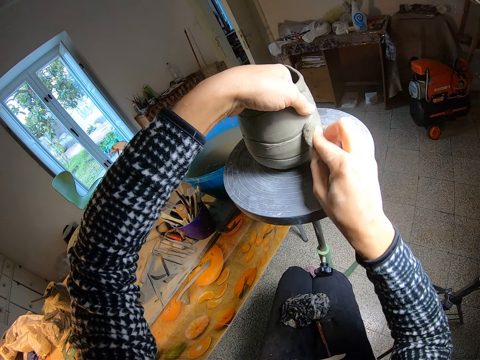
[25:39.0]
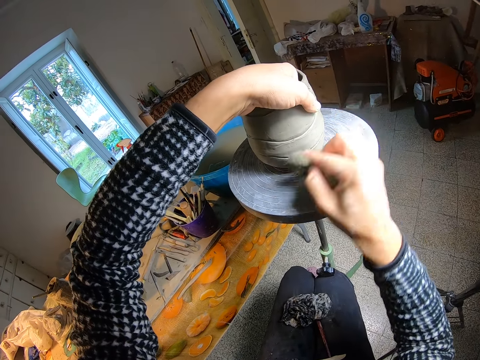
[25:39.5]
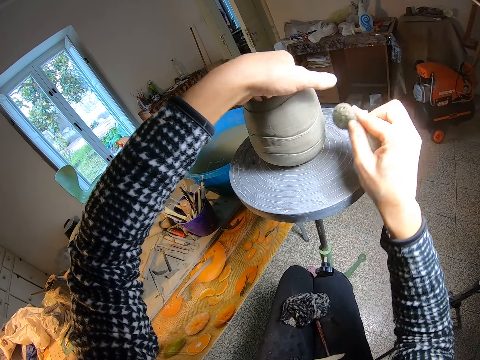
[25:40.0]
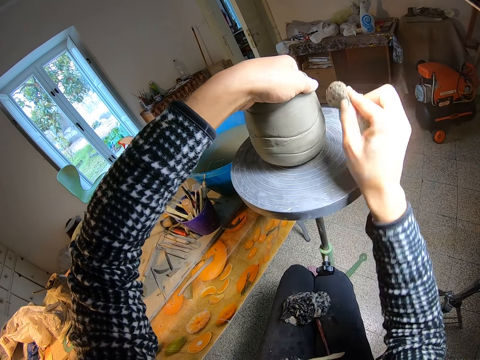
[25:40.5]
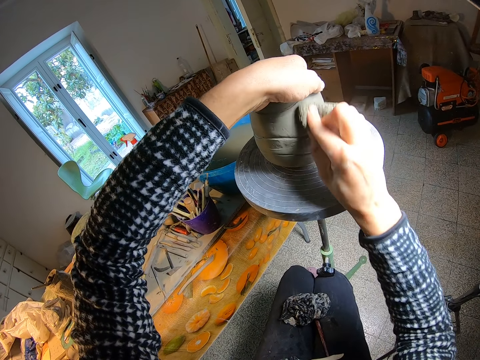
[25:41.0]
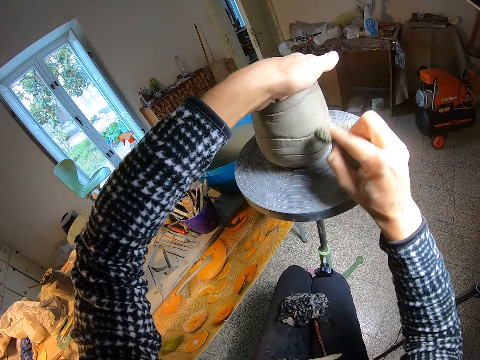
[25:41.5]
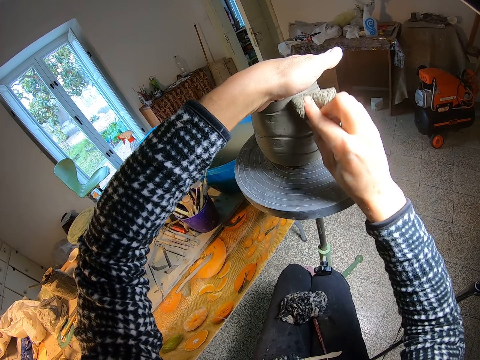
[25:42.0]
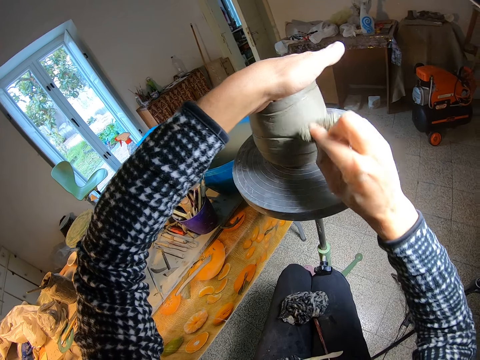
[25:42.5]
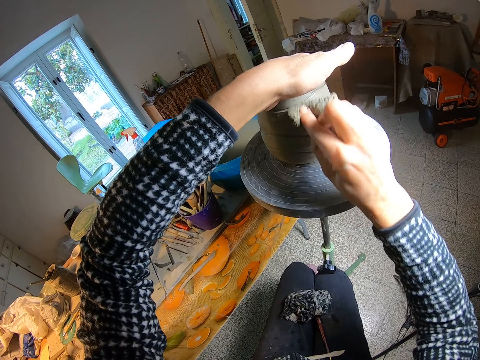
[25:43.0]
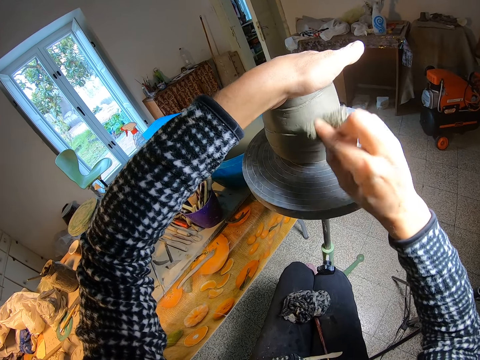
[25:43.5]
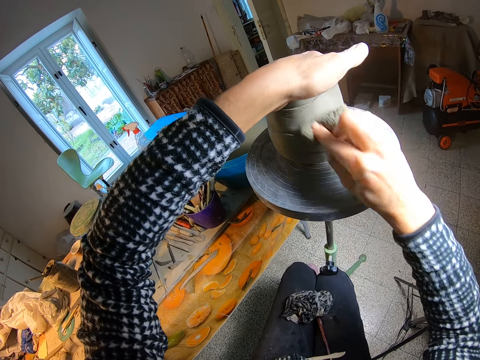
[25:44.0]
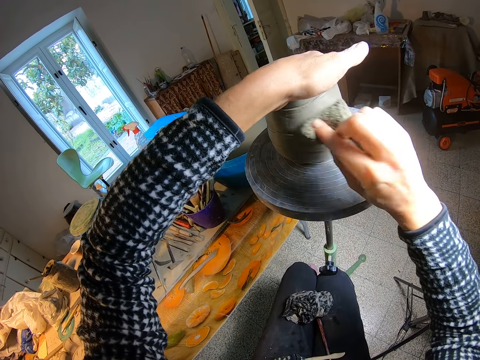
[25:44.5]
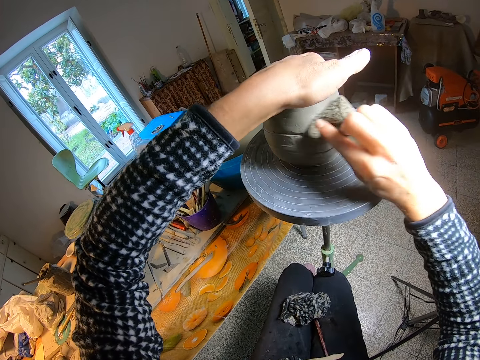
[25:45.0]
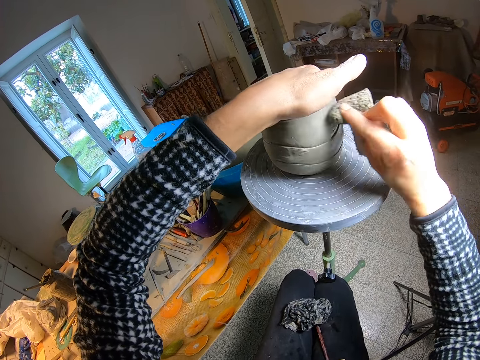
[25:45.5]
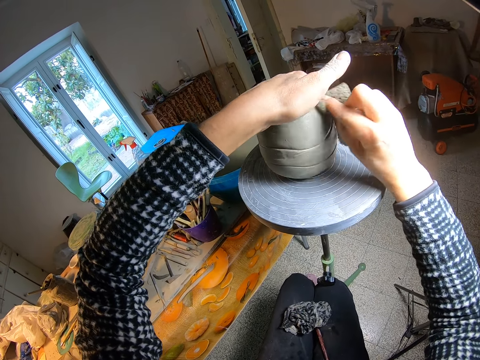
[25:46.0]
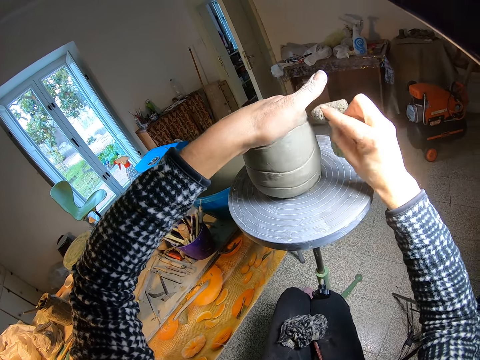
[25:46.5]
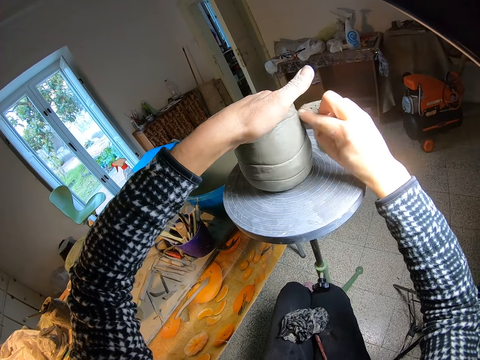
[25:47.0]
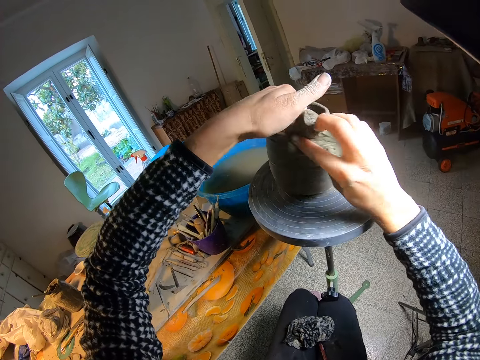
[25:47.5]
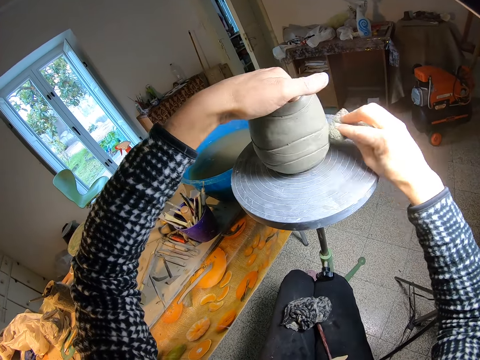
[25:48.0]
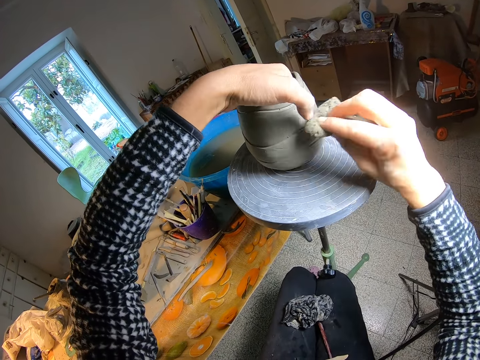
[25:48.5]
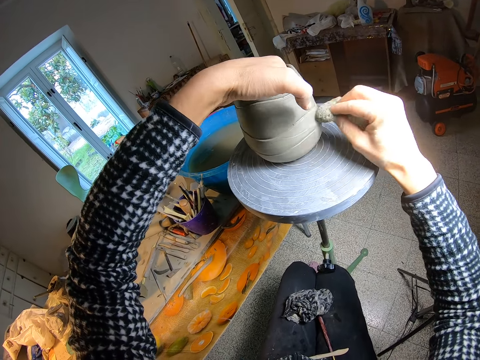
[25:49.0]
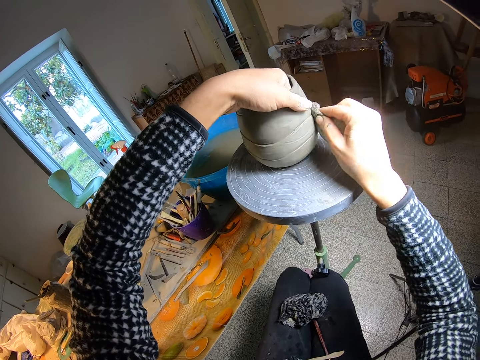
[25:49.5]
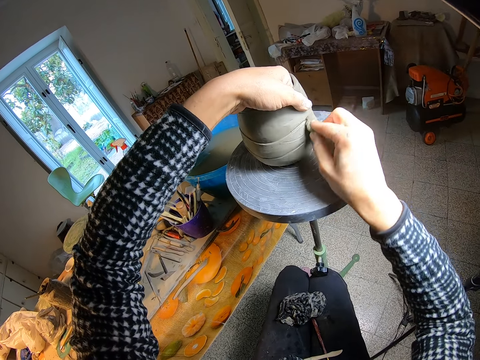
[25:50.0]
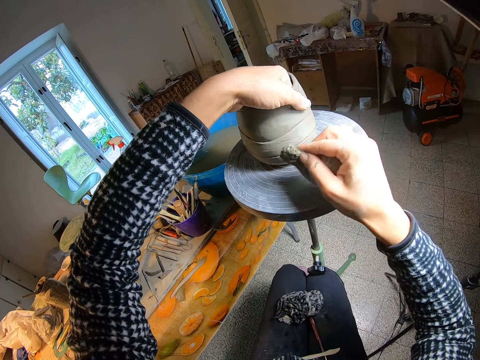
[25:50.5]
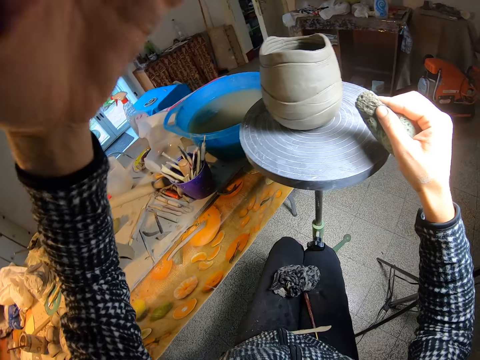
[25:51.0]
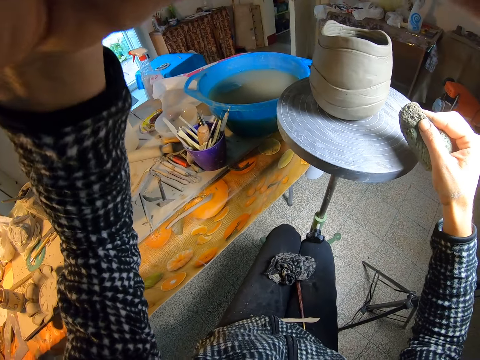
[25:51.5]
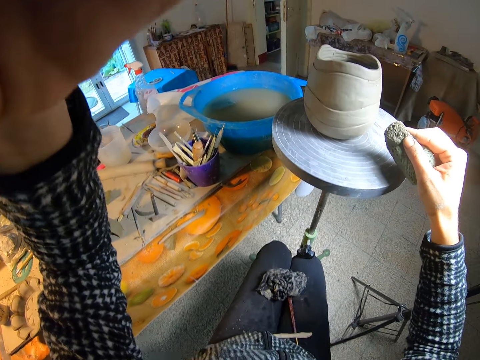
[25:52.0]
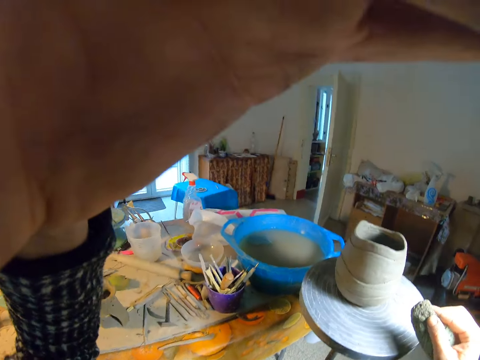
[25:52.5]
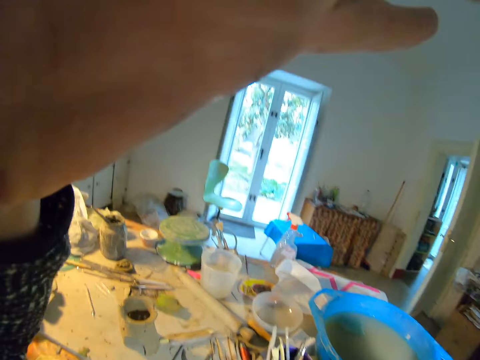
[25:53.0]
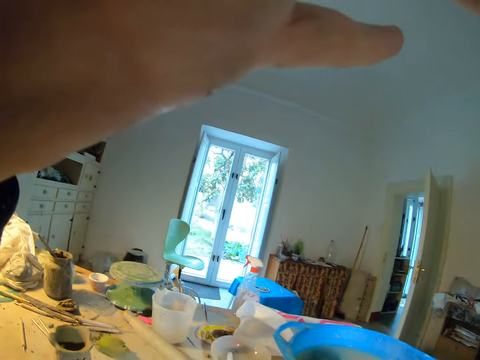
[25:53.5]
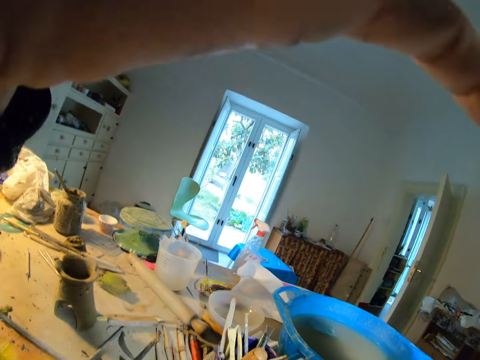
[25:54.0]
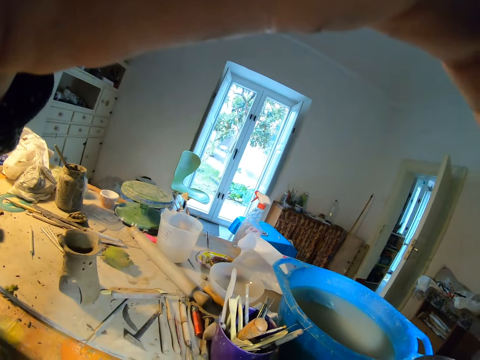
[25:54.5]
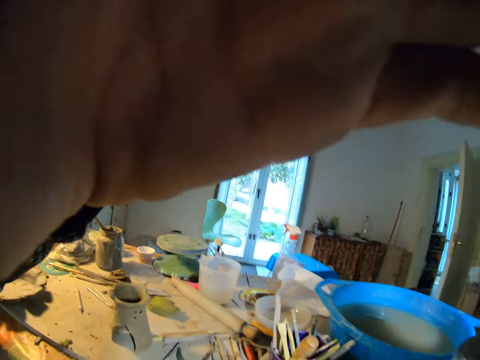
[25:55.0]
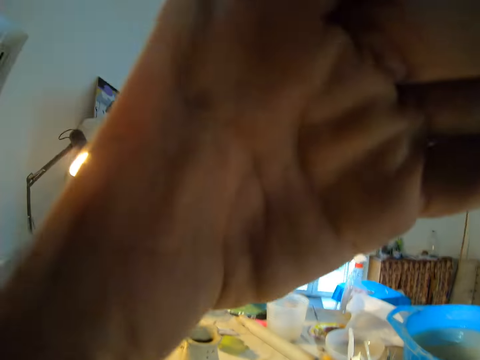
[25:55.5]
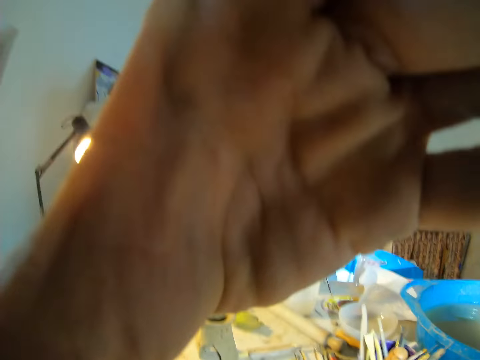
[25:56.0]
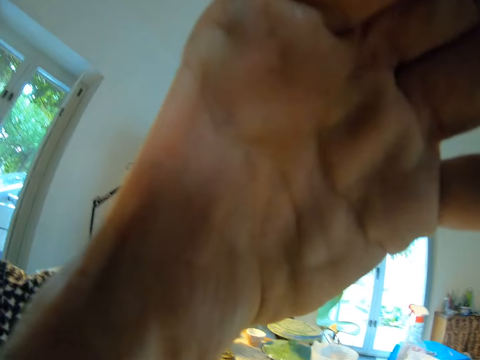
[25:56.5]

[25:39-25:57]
The camera wearer cleans the clay vase with a sponge repeatedly. She lifts the foam from the vase with her right hand. She adjusts her camera with her left hand. She holds the camera. She looks around. She holds the camera.
